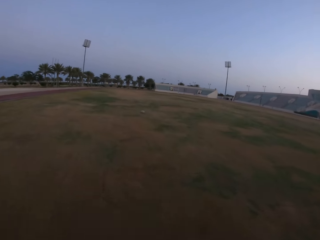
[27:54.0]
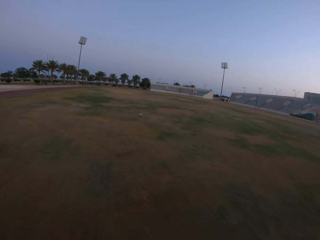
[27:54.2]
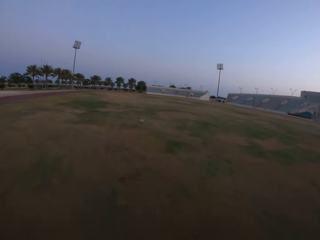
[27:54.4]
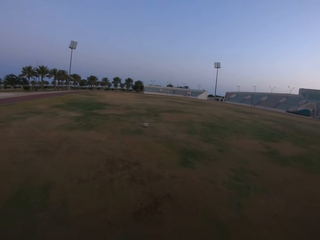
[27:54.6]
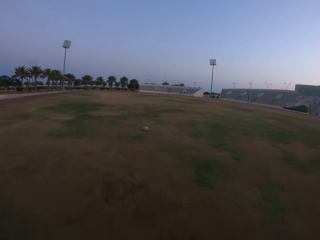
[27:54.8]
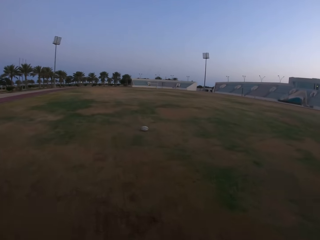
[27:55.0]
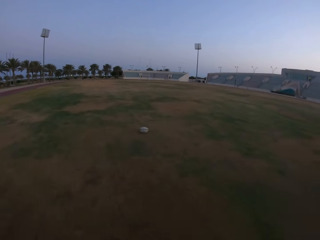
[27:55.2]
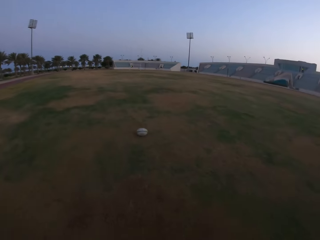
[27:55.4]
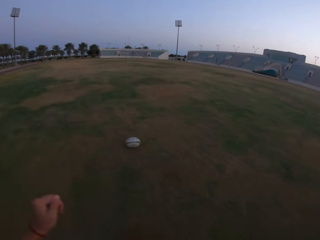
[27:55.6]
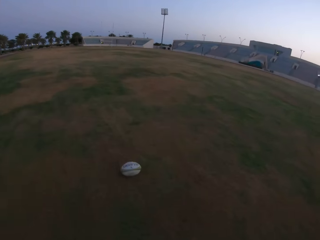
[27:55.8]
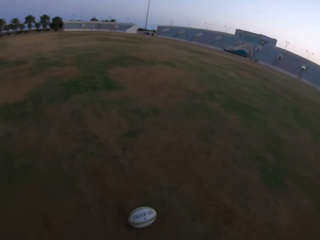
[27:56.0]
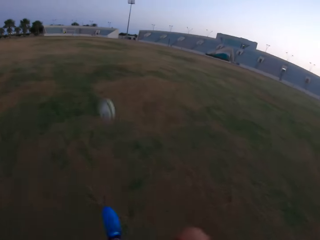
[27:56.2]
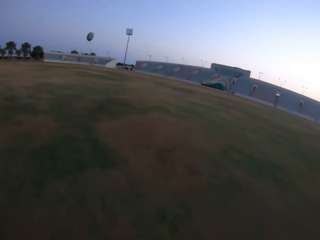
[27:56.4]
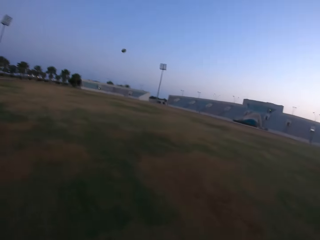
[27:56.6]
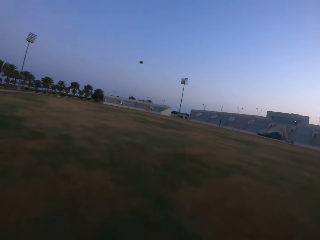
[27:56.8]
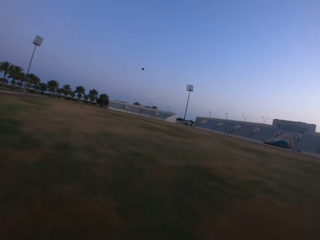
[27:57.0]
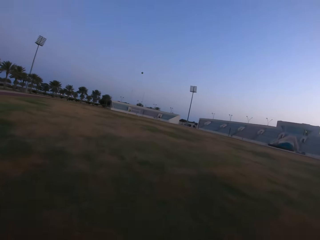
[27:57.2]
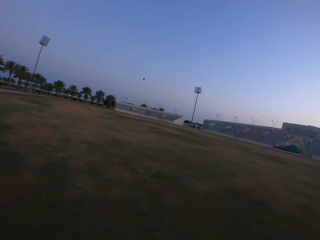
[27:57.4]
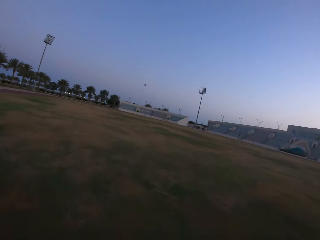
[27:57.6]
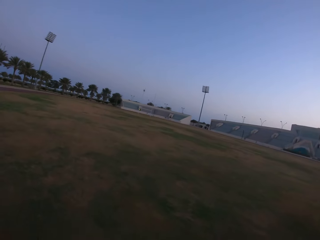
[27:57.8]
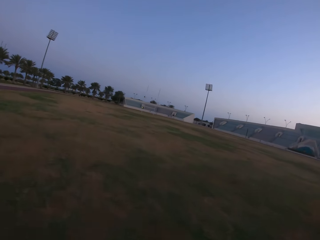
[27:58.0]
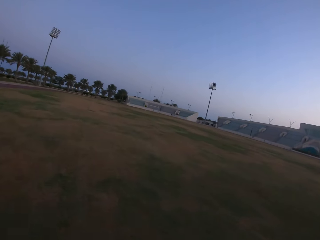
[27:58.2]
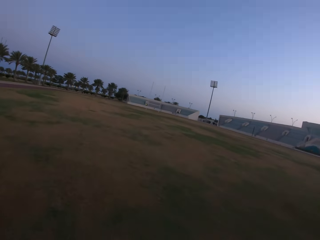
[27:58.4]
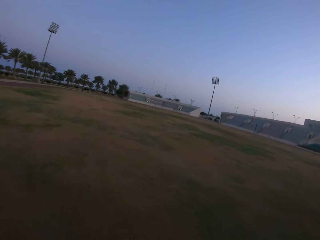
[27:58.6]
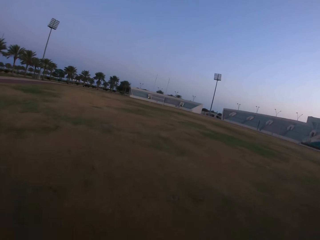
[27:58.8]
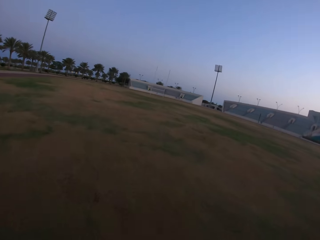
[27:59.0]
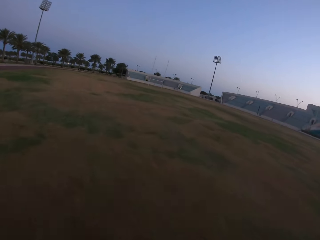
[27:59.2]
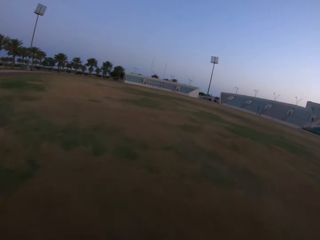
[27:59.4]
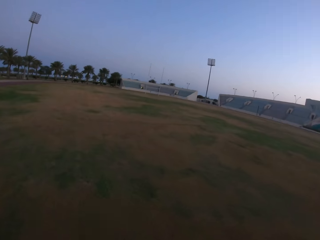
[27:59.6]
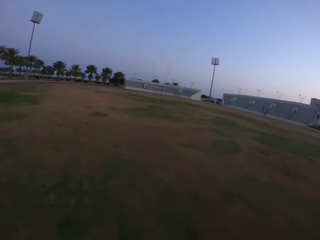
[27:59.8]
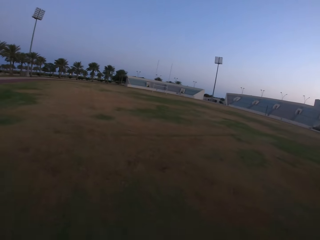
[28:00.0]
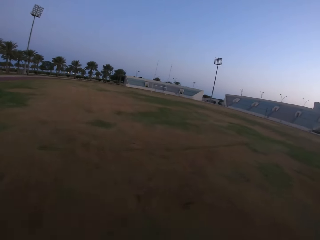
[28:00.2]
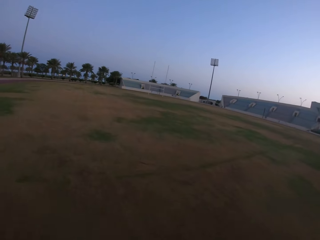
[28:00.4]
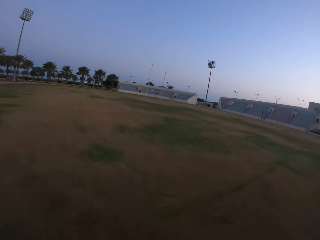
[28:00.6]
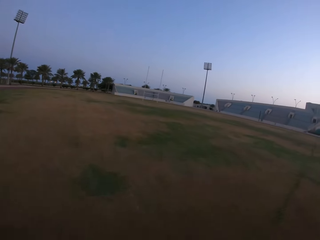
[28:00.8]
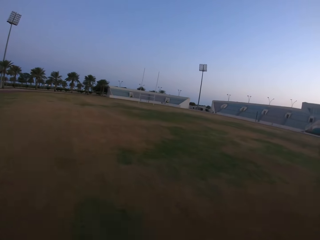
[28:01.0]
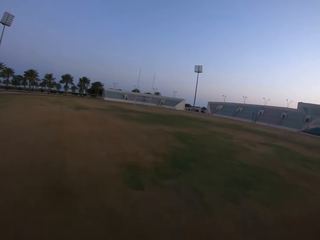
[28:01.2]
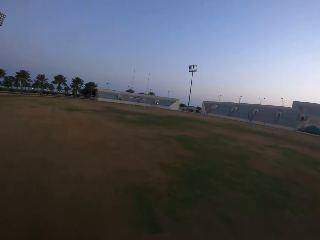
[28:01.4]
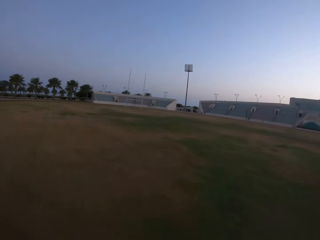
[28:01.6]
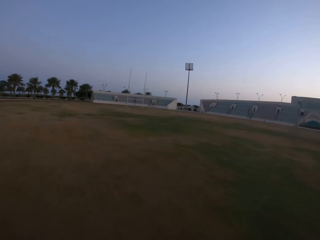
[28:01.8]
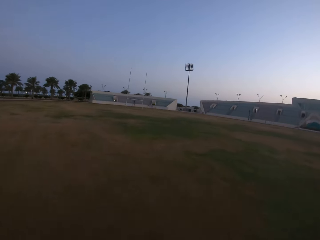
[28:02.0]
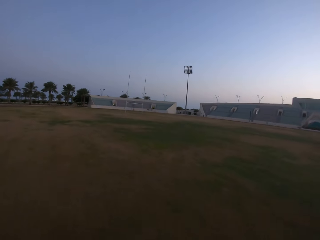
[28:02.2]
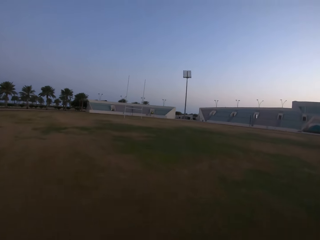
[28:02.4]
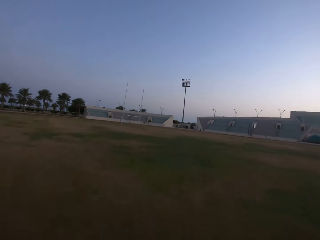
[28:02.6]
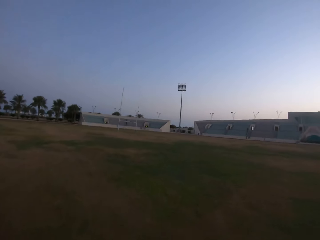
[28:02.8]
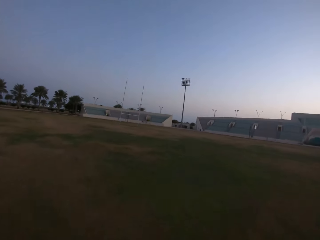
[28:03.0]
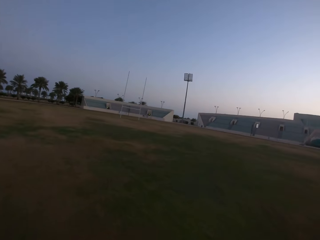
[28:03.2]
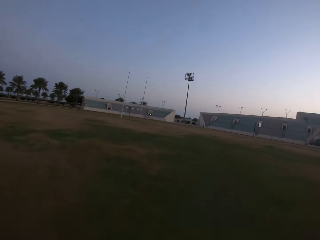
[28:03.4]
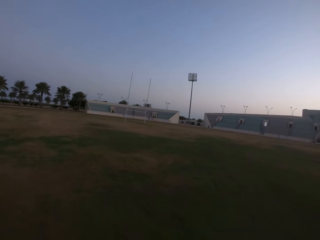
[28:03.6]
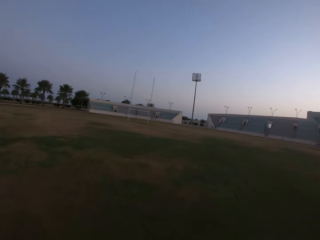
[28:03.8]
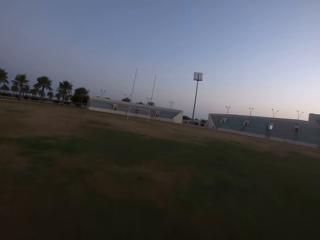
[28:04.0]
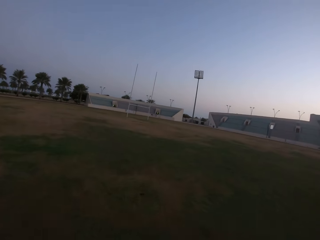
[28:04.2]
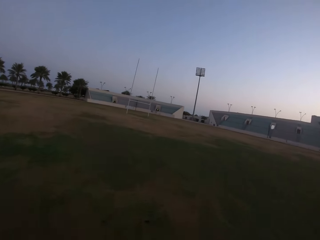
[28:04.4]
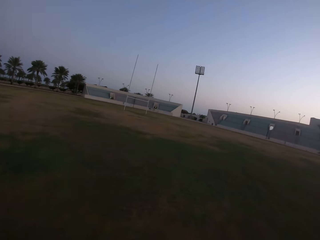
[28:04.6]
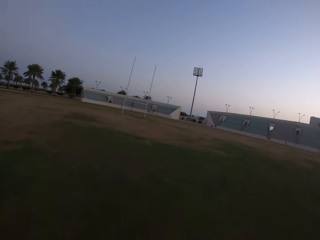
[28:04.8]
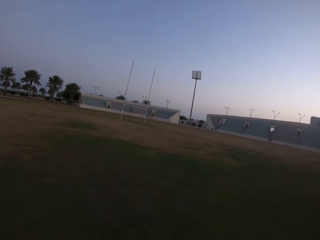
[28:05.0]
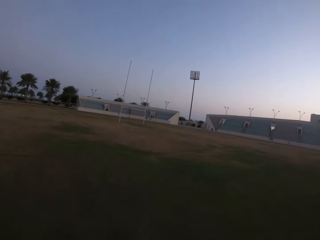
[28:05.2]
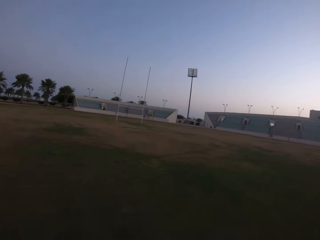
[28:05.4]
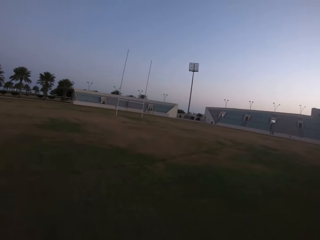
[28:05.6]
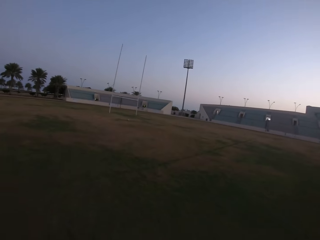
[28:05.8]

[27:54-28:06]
The camera wearer kicks the ball. They run towards the ball. They walk in the field.

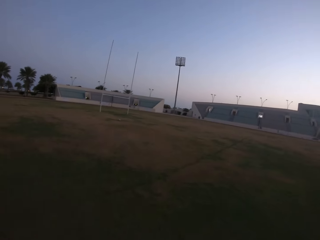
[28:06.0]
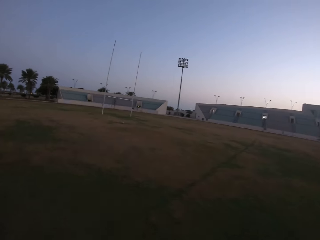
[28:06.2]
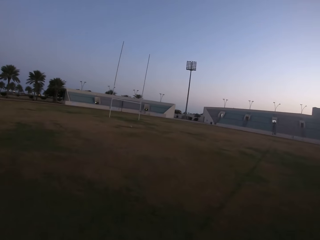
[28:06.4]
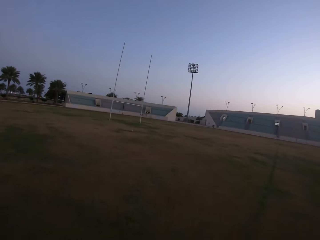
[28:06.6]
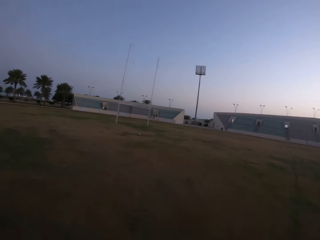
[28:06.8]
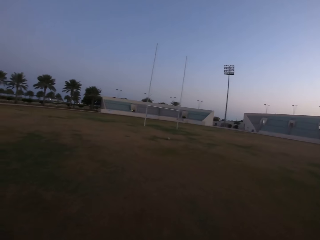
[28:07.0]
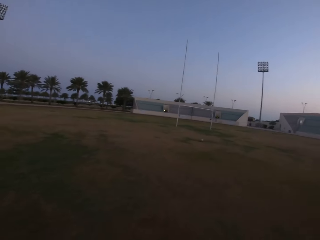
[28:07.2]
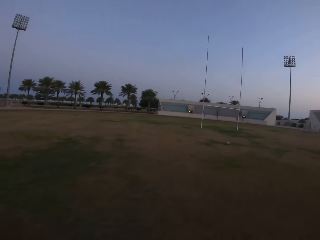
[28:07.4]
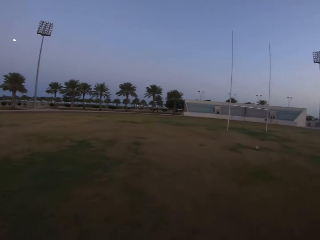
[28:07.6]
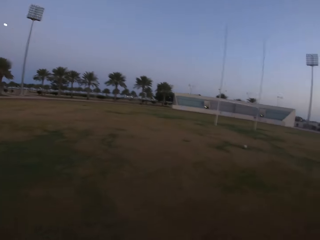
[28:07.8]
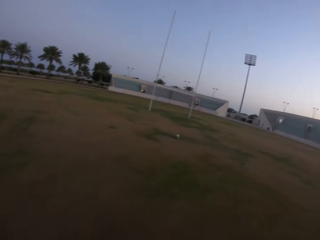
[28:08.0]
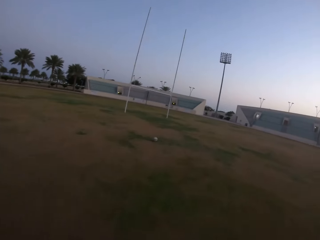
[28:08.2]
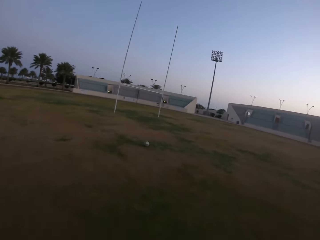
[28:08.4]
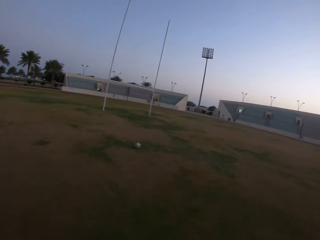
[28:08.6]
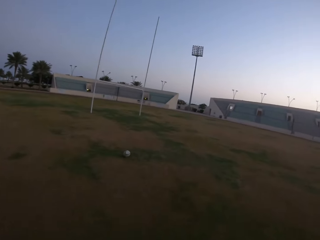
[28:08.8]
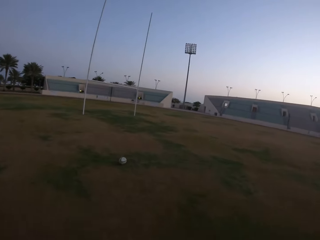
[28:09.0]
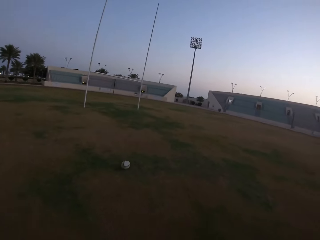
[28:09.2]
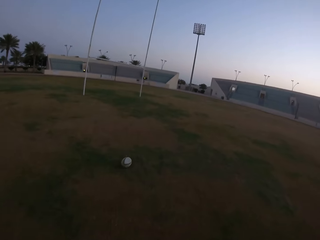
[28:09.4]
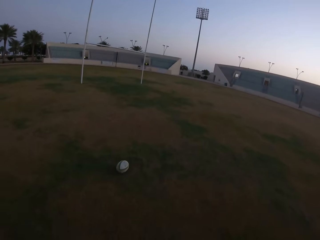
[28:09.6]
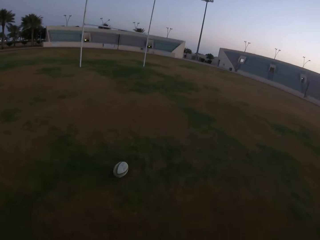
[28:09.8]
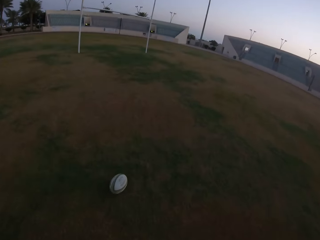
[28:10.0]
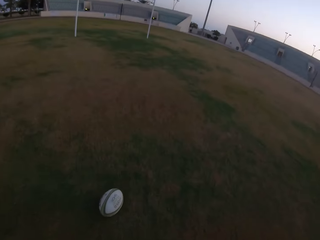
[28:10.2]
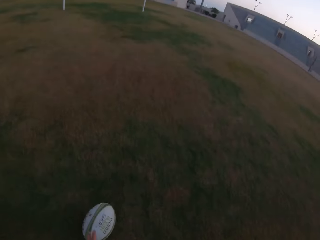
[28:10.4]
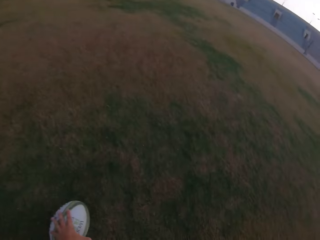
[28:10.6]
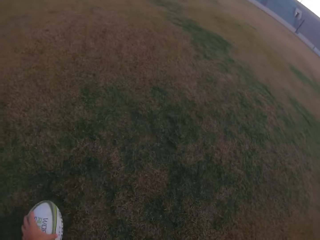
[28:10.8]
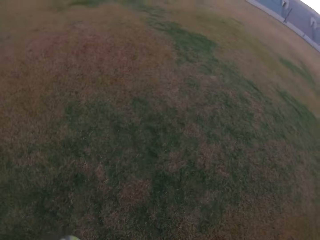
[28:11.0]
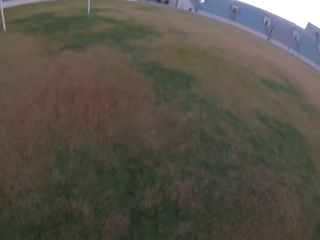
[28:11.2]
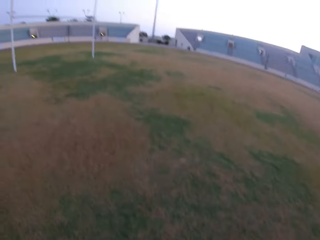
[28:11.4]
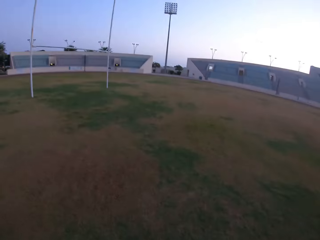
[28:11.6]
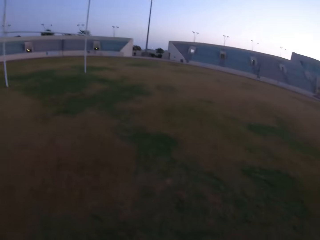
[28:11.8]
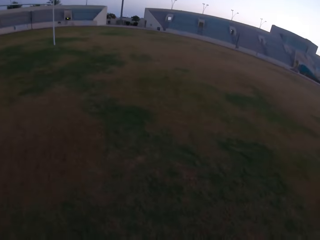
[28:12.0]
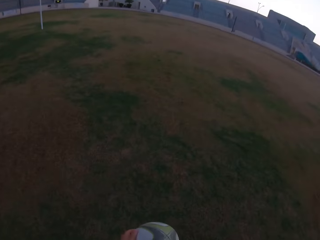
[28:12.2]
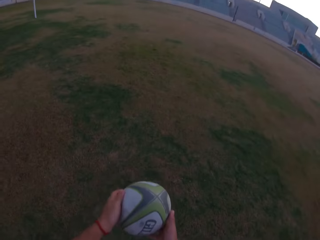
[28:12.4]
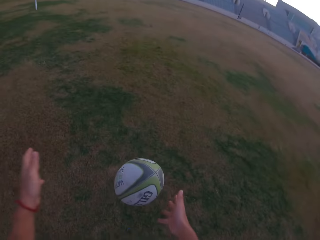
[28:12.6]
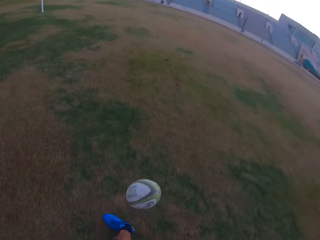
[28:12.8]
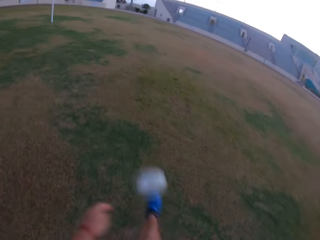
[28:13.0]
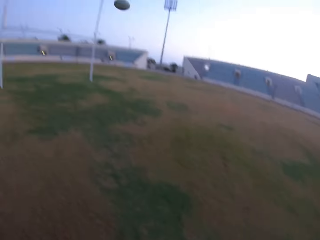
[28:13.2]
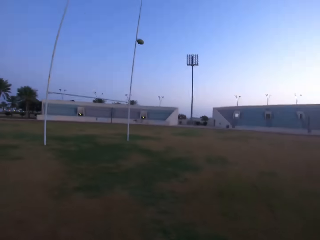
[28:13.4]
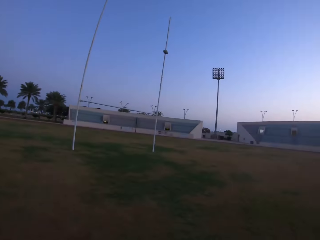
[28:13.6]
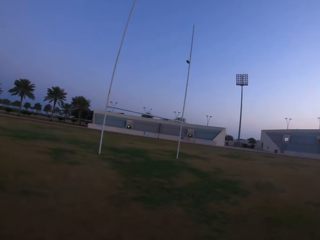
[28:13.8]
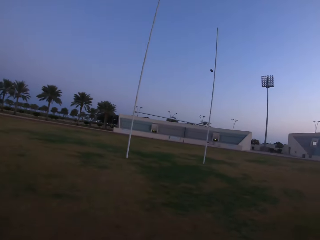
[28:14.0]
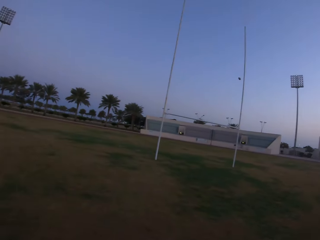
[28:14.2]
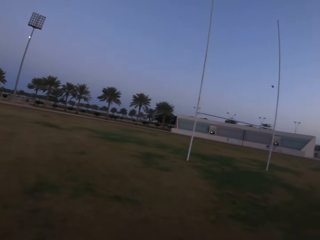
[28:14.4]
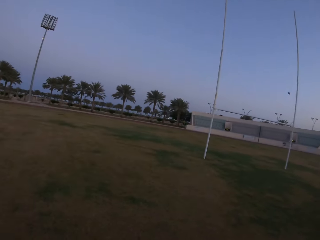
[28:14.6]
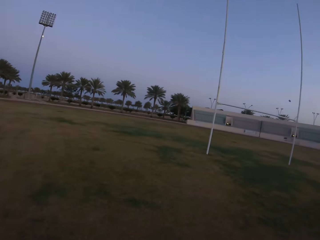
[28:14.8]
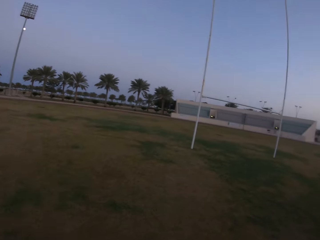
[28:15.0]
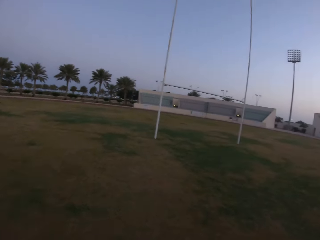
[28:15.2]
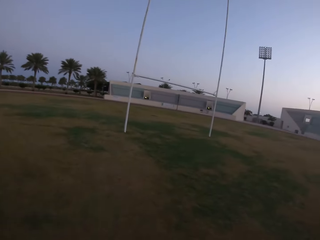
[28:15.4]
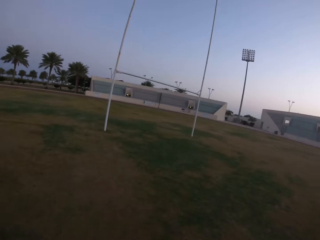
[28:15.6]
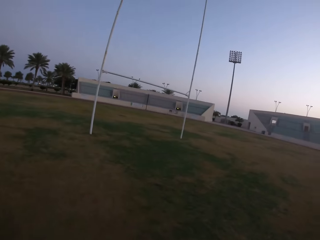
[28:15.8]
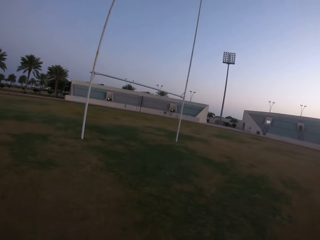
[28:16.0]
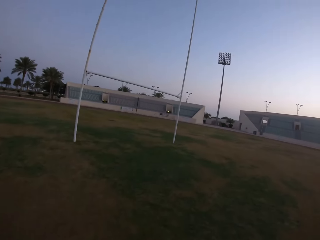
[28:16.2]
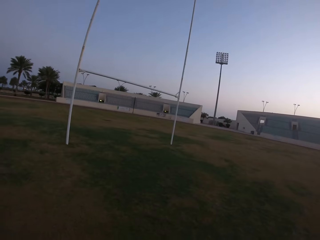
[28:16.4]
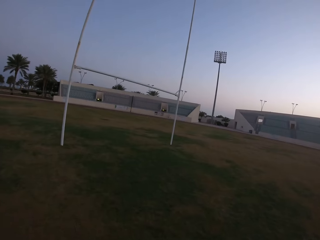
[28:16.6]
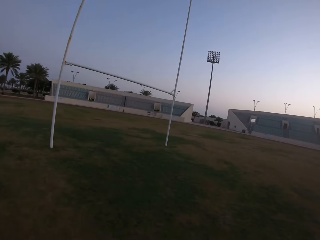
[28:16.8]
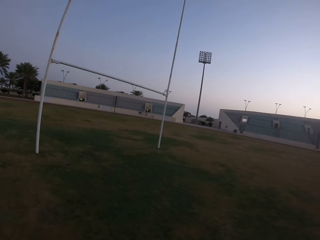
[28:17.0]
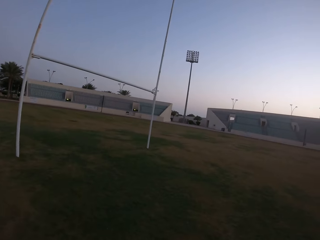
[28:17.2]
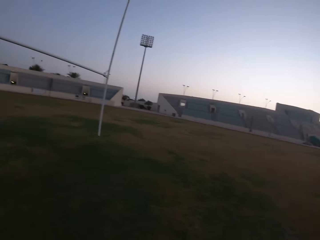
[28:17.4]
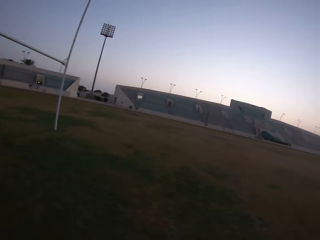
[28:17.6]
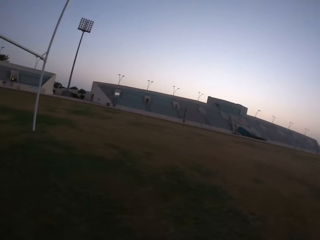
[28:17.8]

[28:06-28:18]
The camera wearer picks up the ball. They release the ball and kick the ball. They walk towards the ball in the field.
